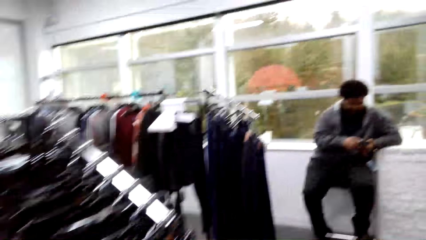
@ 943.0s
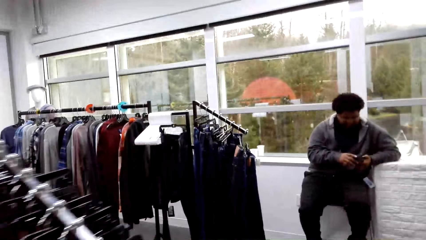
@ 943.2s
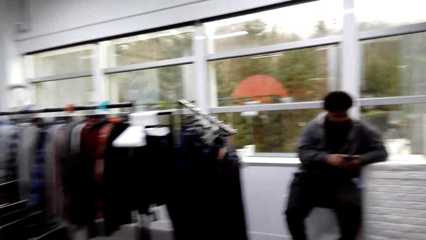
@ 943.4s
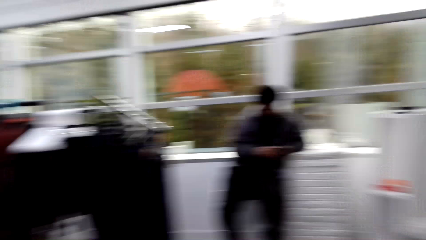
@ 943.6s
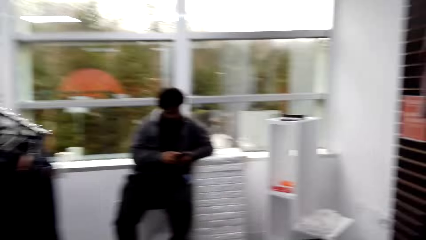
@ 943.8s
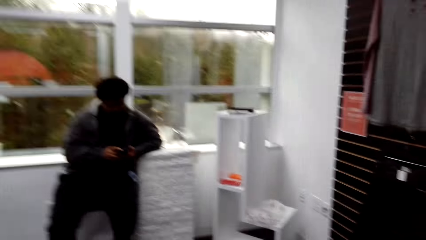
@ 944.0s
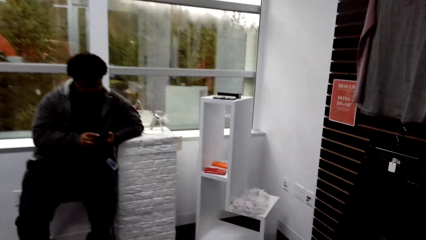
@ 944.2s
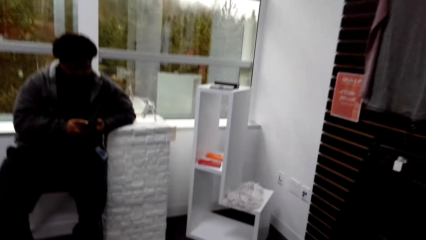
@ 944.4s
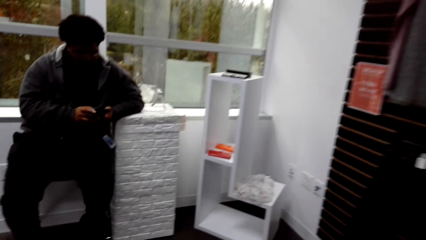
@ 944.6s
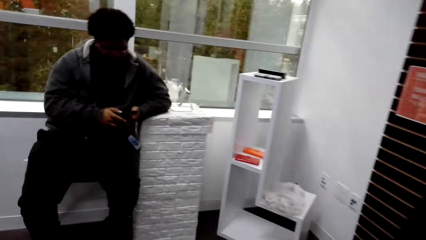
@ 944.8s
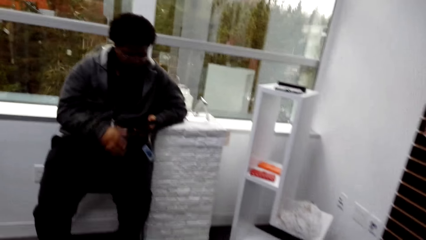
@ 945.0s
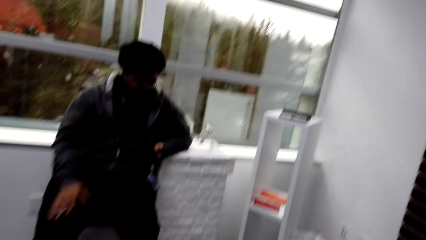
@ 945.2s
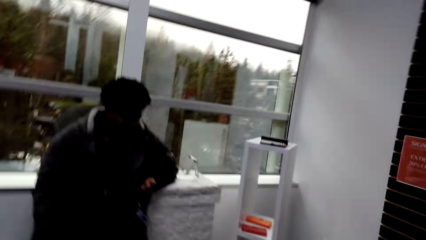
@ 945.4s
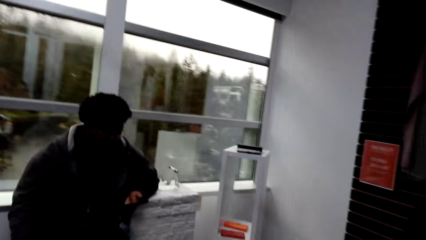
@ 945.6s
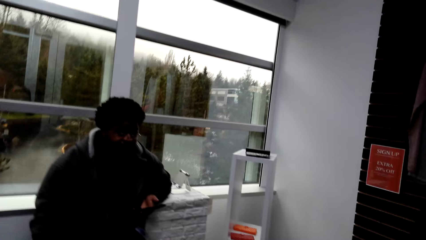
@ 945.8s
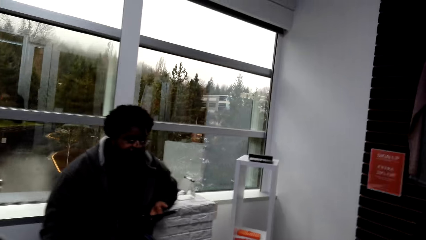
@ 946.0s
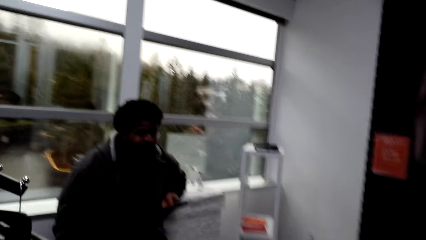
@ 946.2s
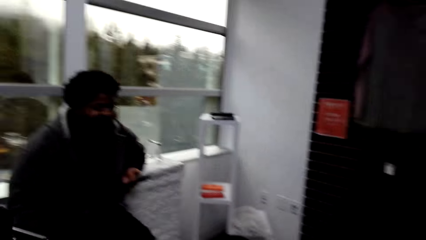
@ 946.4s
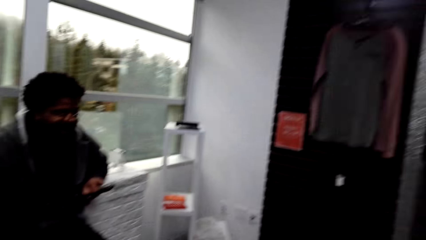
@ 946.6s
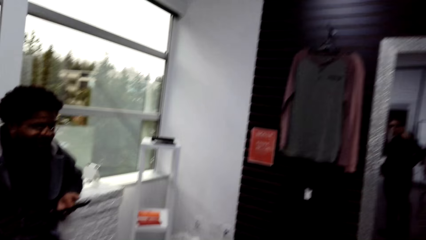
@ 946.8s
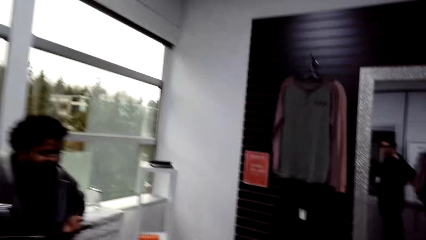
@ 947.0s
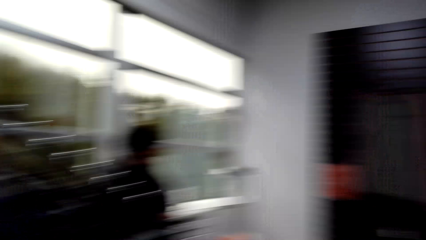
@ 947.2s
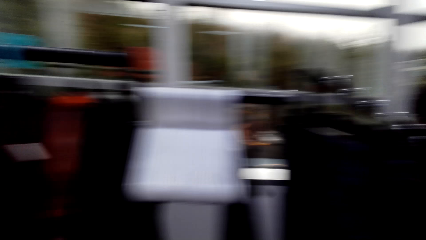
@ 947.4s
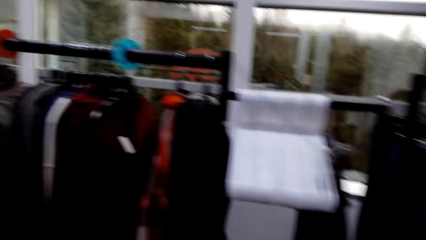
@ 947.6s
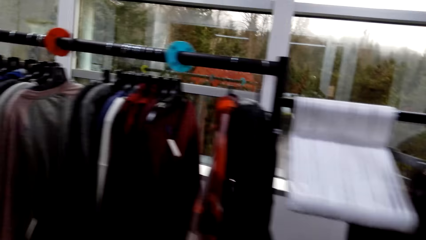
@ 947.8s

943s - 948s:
The camera wearer walks around.

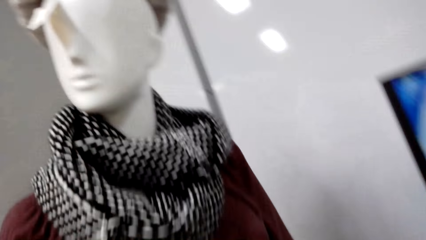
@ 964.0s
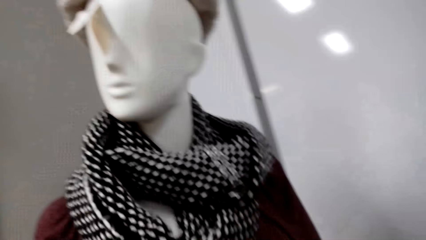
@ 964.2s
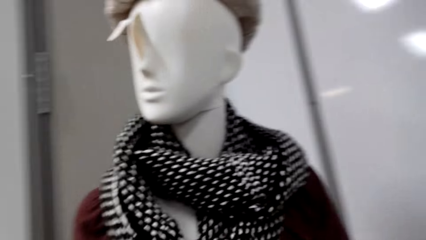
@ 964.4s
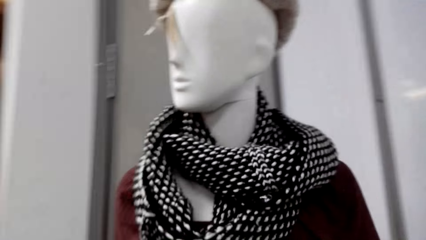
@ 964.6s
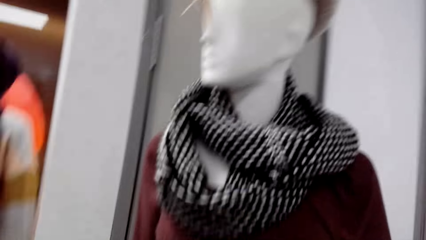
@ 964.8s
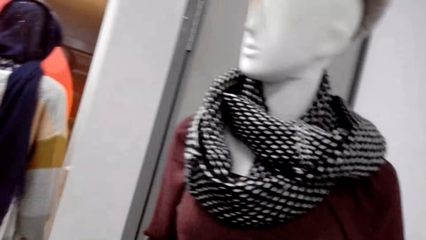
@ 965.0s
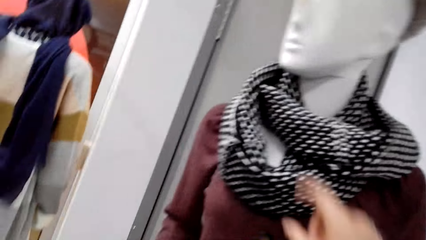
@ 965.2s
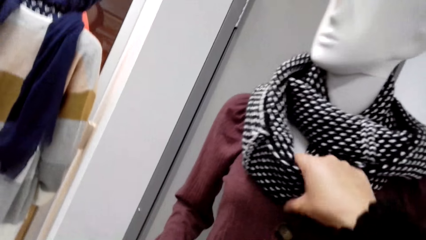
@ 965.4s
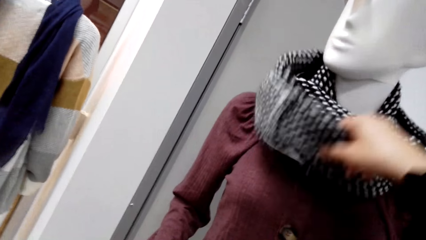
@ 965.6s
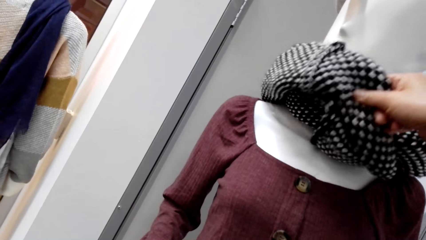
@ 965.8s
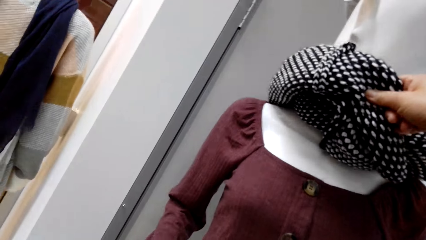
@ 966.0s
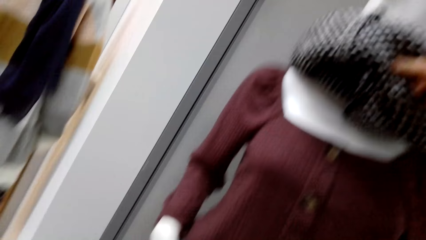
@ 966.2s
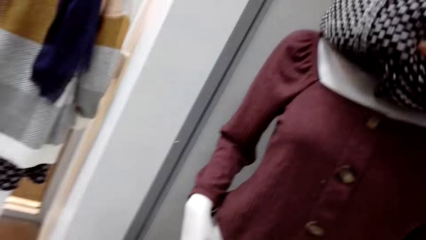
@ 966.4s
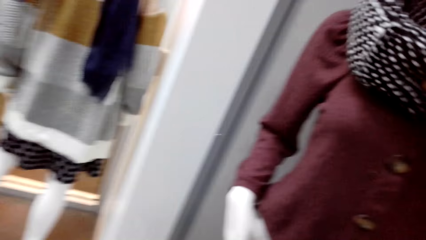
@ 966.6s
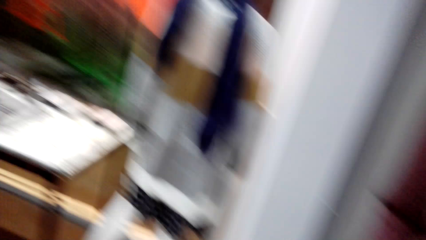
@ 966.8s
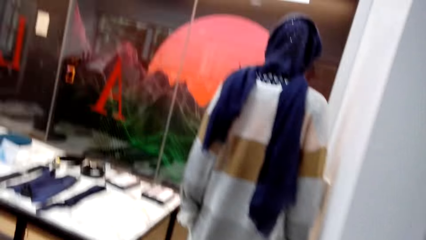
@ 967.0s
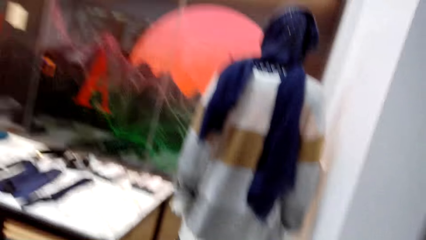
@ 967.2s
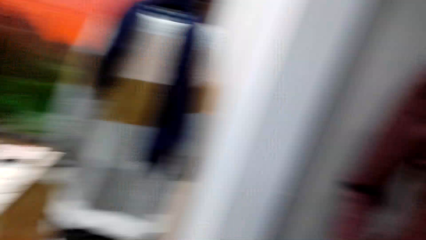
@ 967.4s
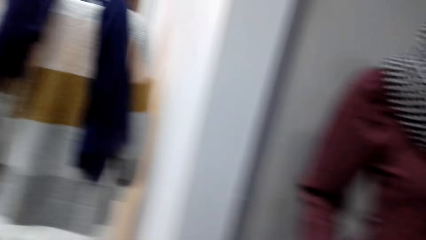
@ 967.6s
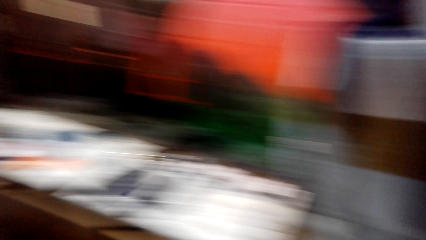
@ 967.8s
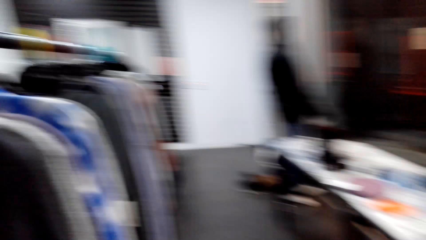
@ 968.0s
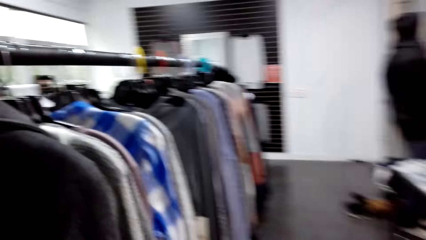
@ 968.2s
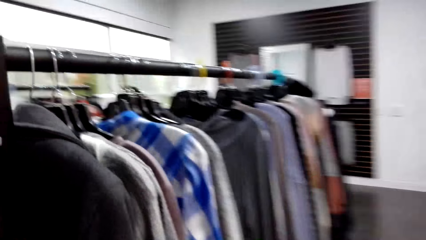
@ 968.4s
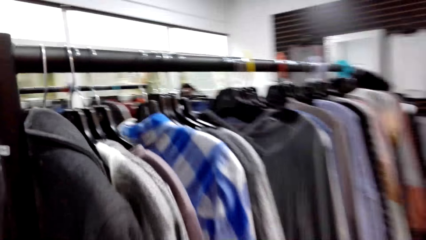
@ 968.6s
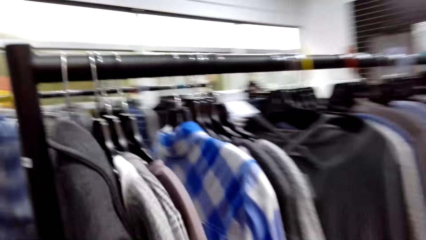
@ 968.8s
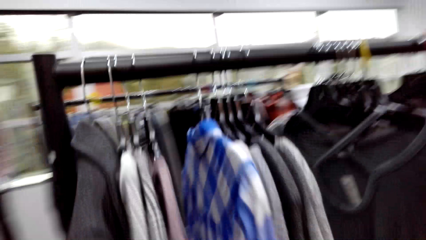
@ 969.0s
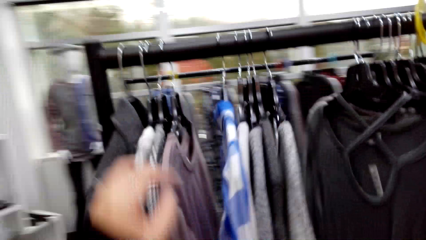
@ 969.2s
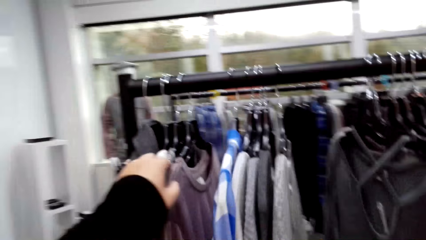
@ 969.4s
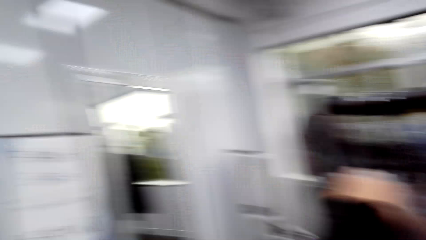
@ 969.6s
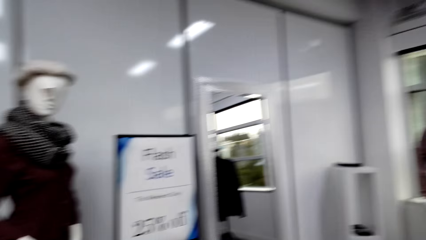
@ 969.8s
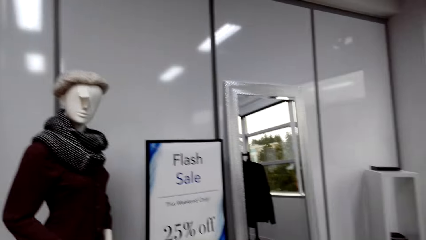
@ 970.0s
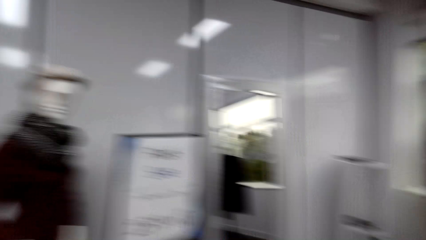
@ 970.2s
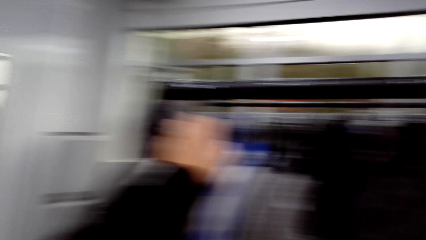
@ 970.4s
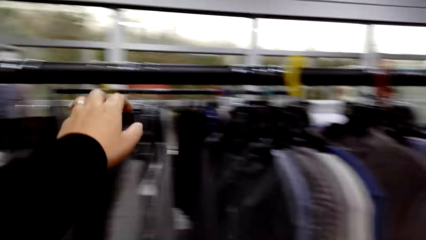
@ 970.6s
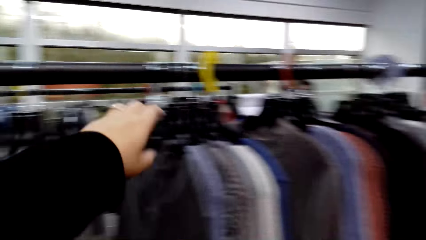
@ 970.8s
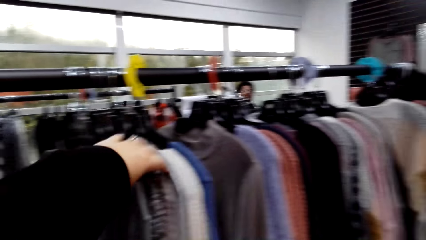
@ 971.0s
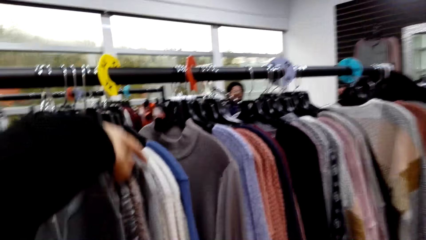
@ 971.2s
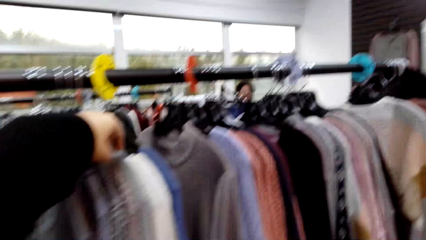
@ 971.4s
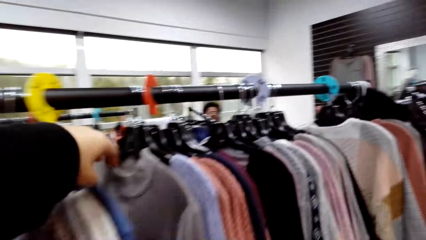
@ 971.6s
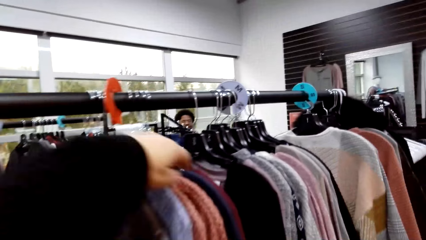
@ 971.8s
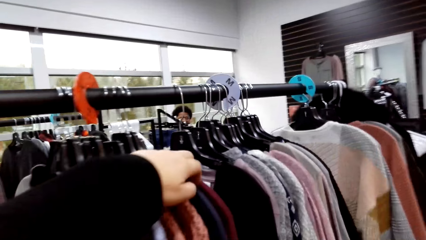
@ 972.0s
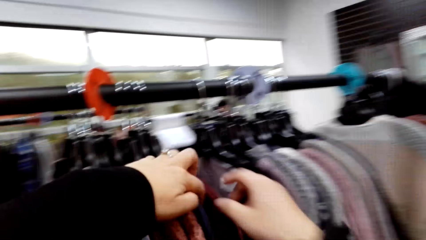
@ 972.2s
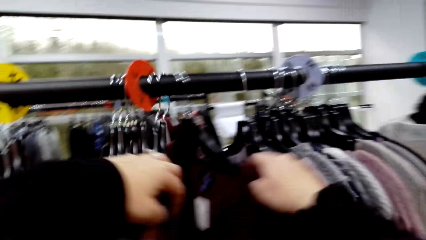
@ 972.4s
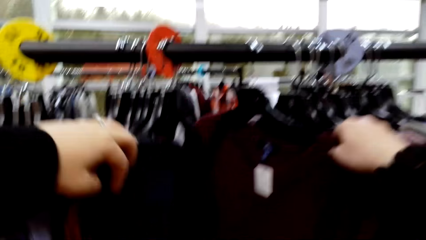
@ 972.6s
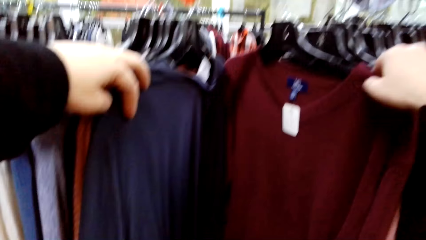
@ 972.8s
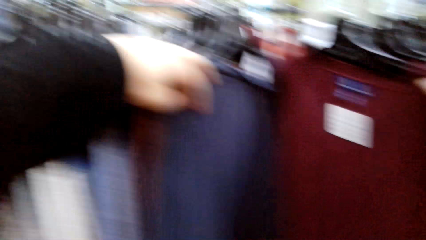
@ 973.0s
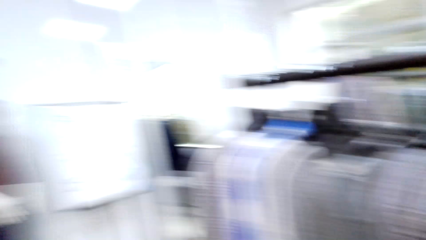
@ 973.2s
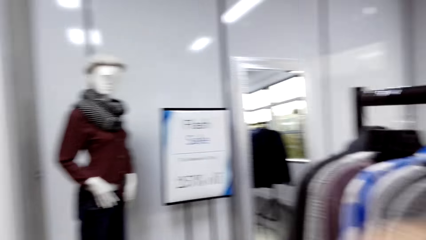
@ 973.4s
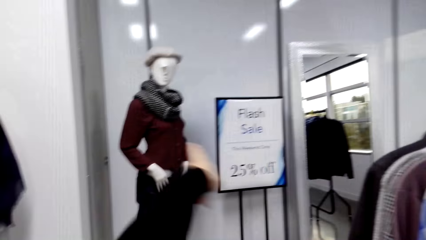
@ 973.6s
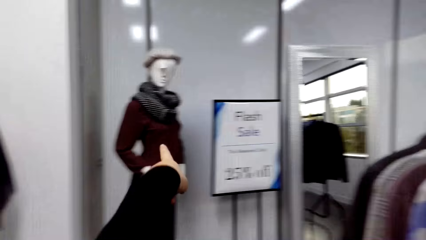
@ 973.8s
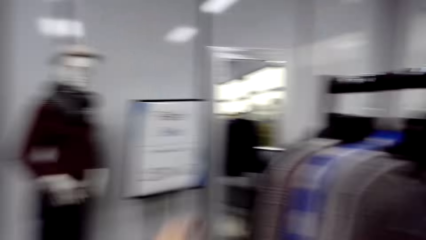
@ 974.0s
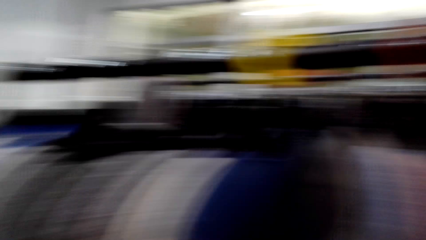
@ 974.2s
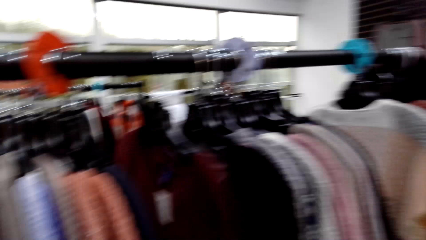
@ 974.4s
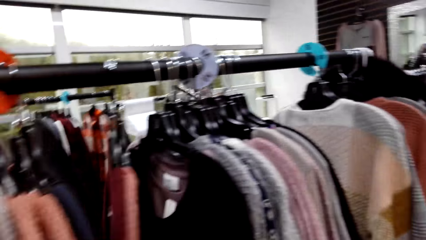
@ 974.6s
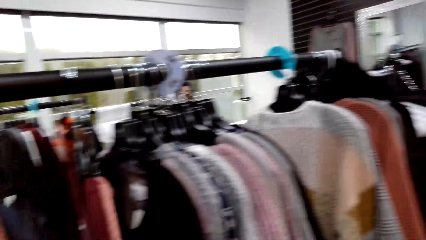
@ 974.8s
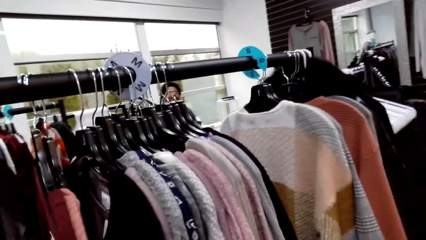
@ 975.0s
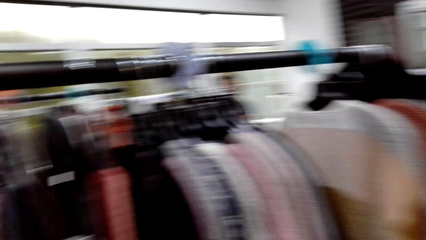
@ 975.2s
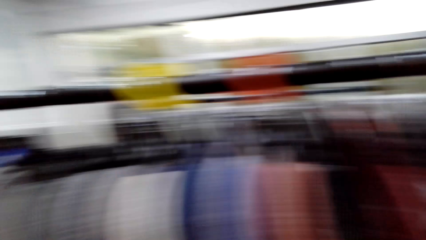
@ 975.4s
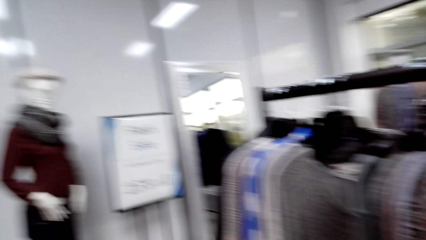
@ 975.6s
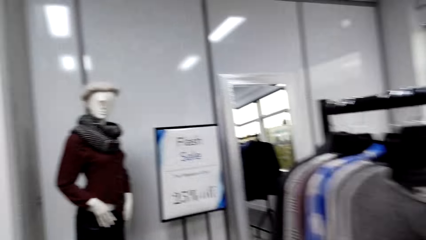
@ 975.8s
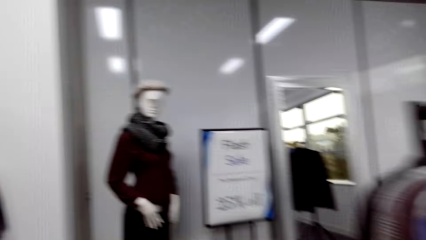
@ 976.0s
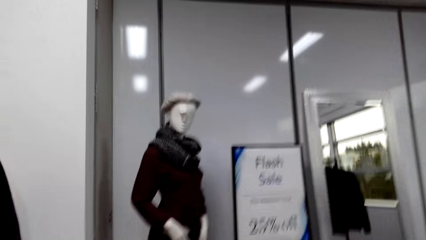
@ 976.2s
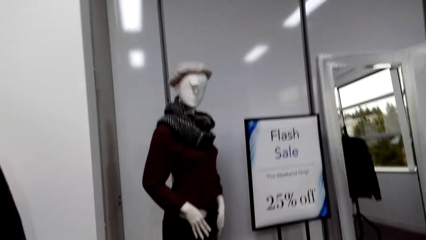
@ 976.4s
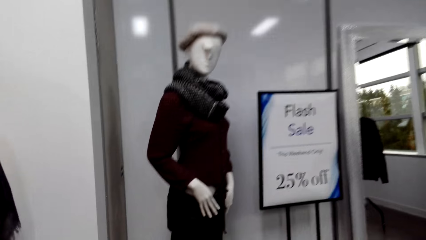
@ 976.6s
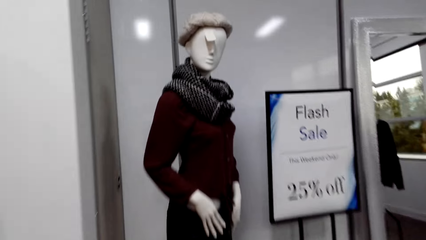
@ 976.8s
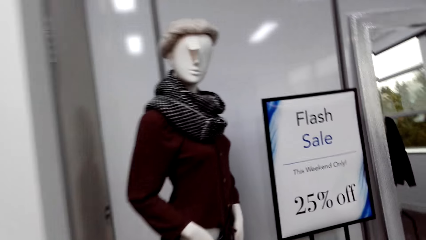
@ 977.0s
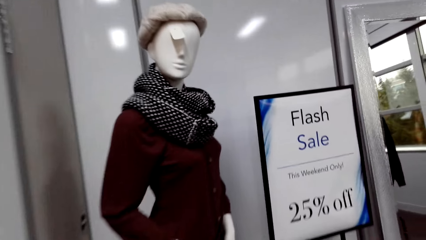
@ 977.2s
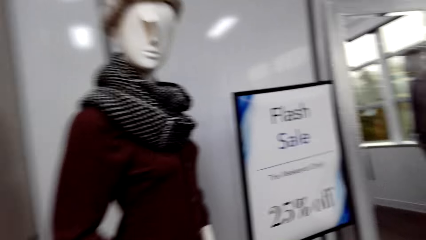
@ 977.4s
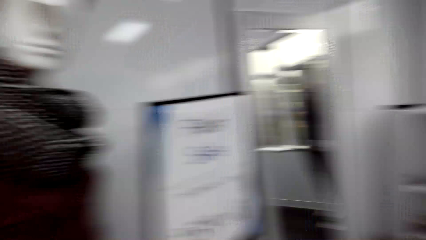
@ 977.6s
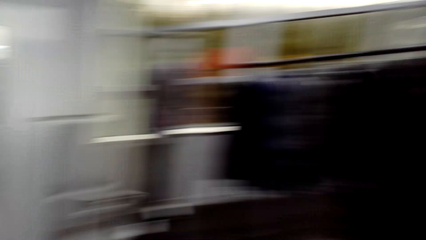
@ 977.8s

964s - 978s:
The camera wearer touches a scarf on a mannequin. They talk. They move a hand on the hangers. A man talks. The camera wearer touches a sweatshirt on a hanger. They point a hand. The man interacts with the camera wearer.
